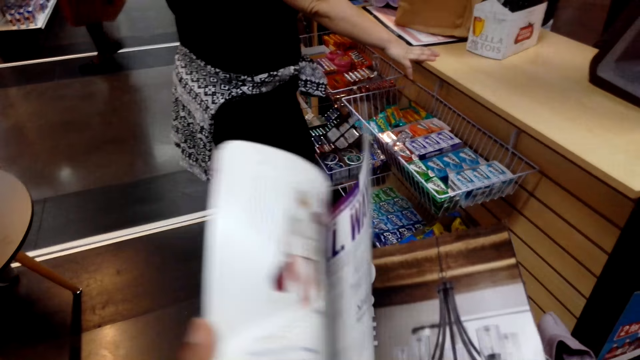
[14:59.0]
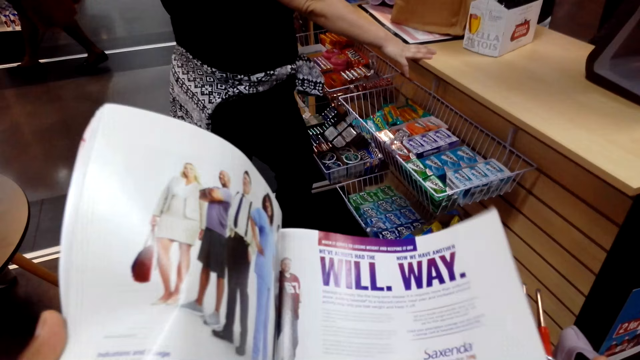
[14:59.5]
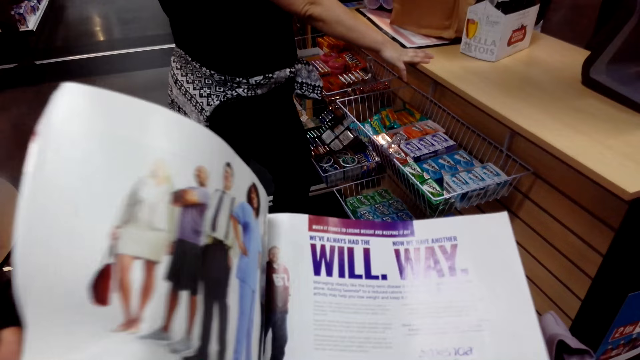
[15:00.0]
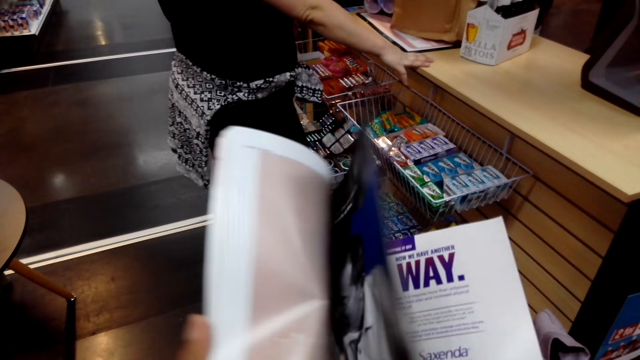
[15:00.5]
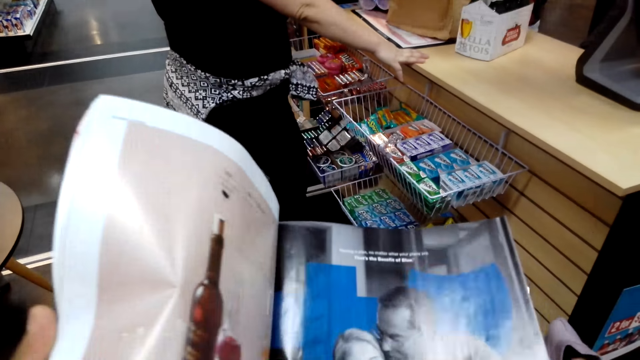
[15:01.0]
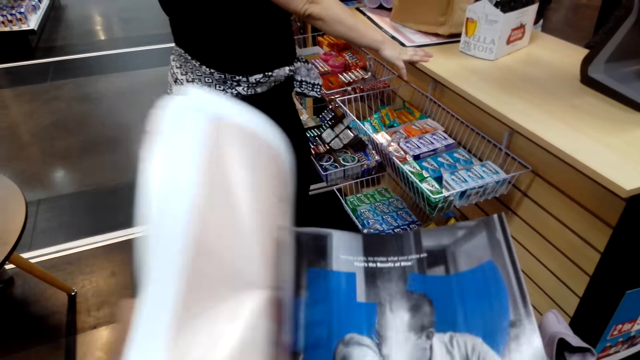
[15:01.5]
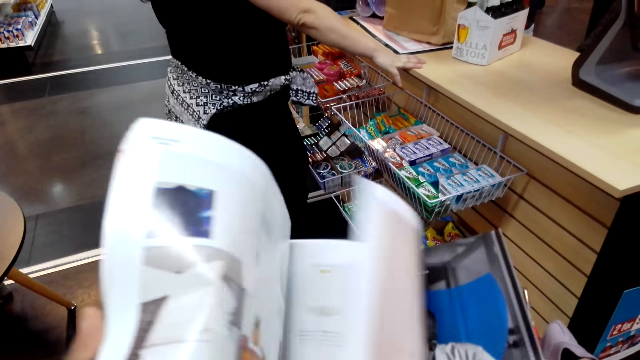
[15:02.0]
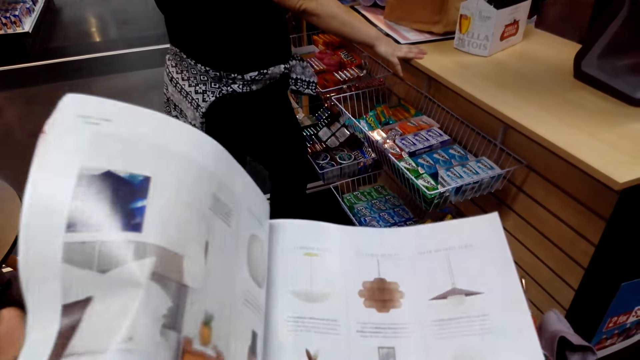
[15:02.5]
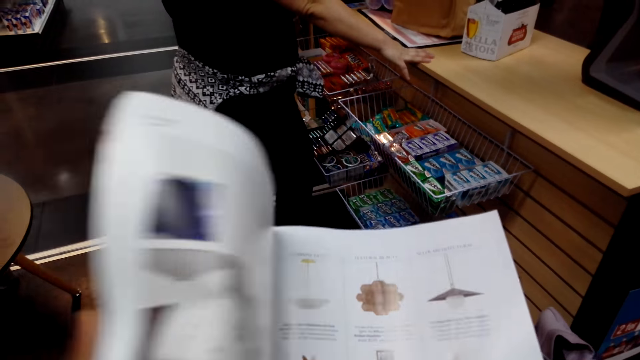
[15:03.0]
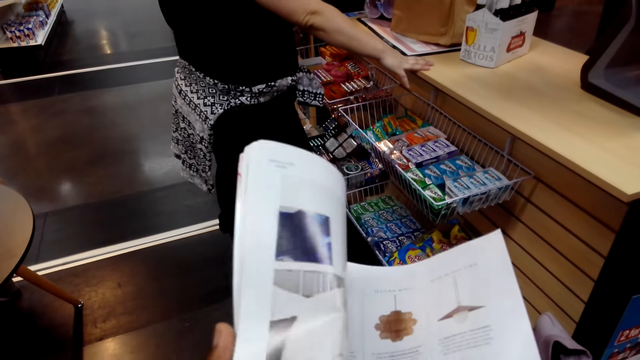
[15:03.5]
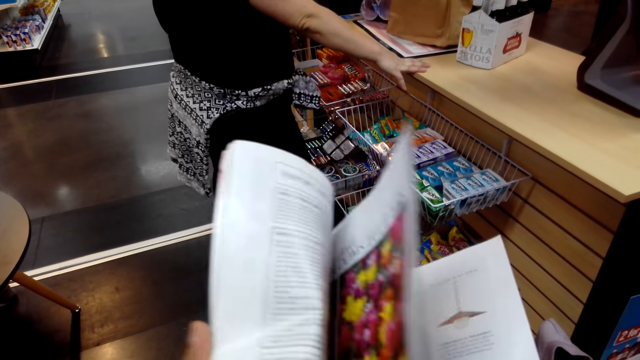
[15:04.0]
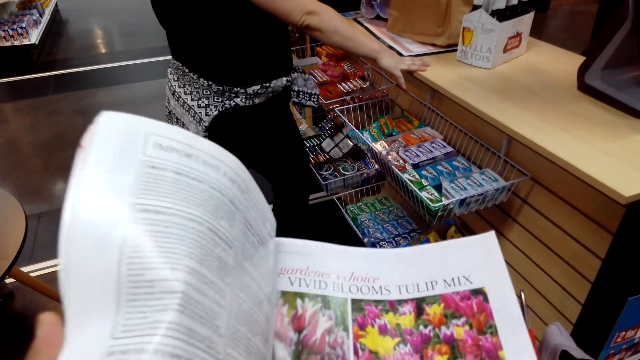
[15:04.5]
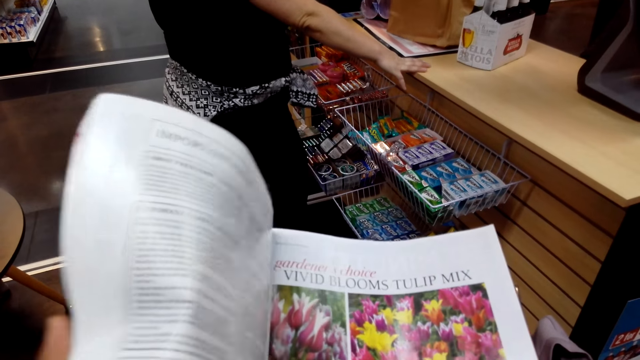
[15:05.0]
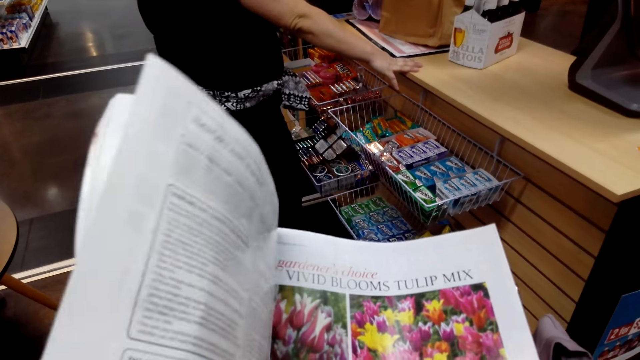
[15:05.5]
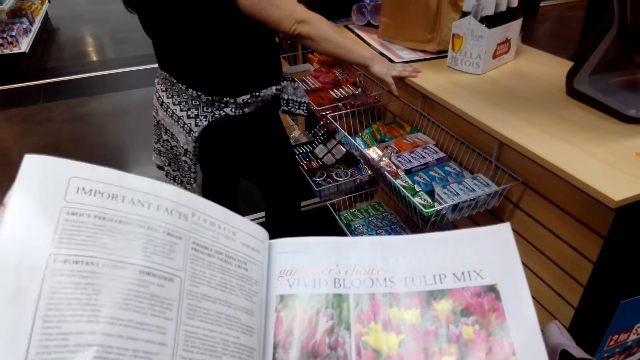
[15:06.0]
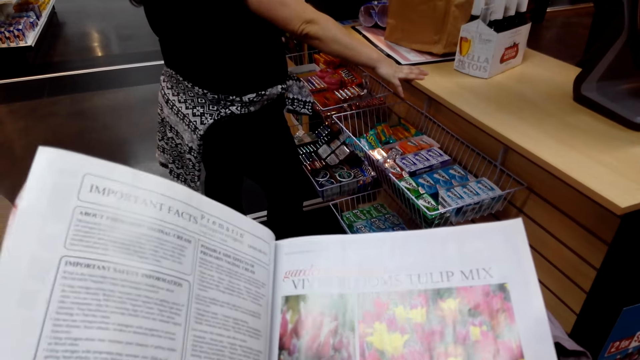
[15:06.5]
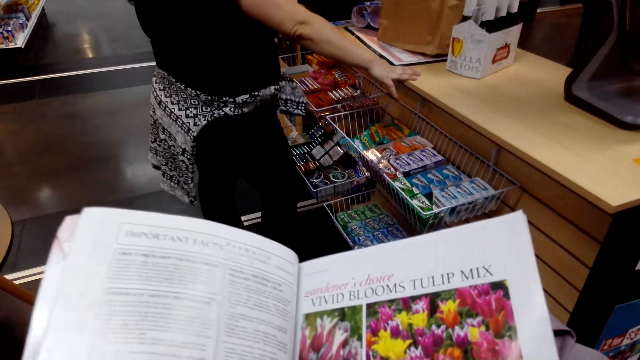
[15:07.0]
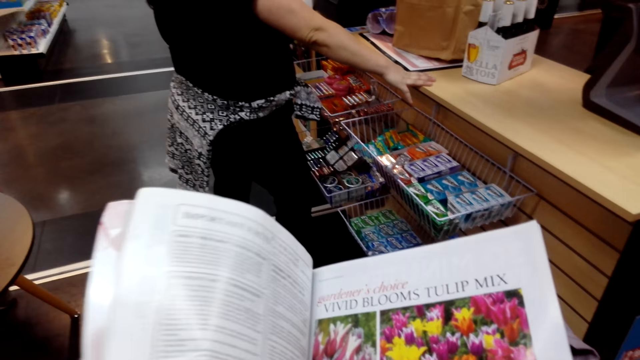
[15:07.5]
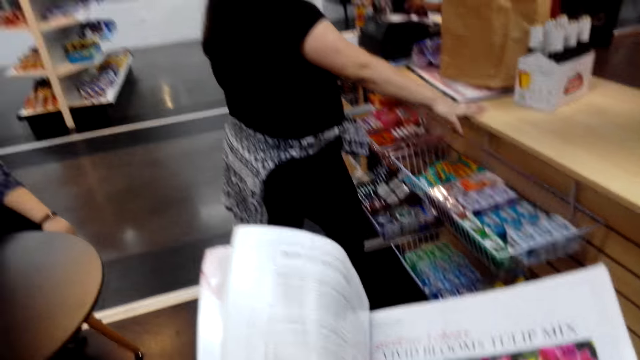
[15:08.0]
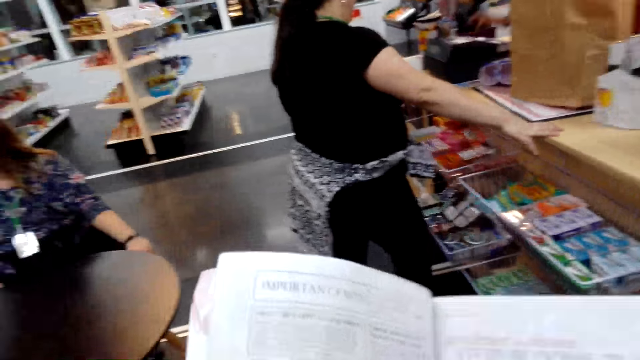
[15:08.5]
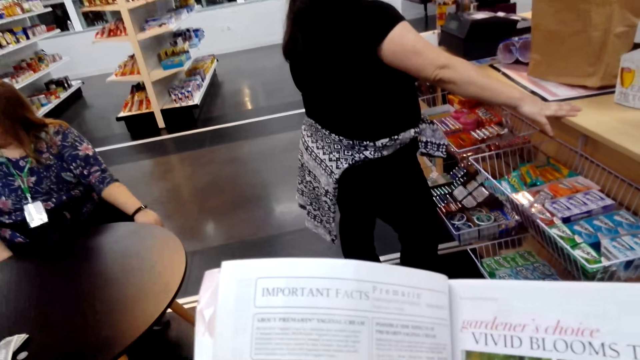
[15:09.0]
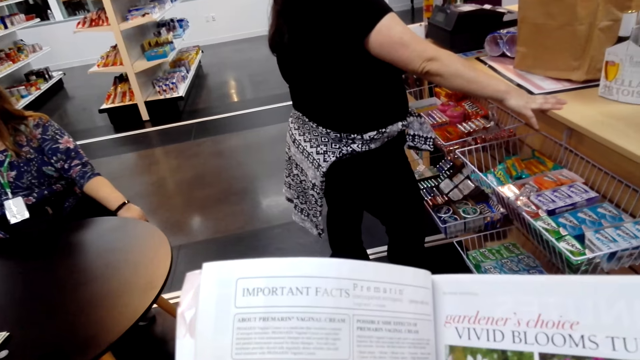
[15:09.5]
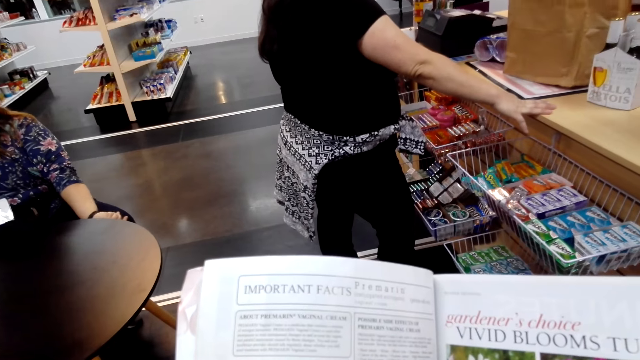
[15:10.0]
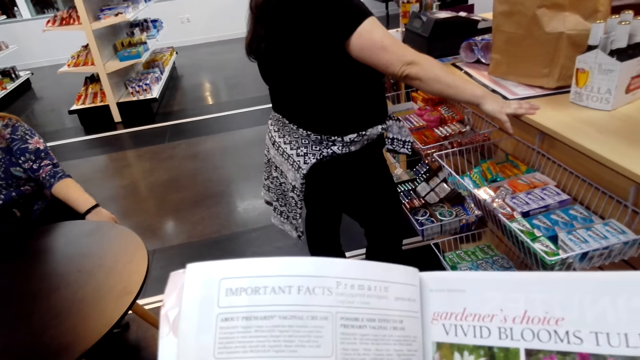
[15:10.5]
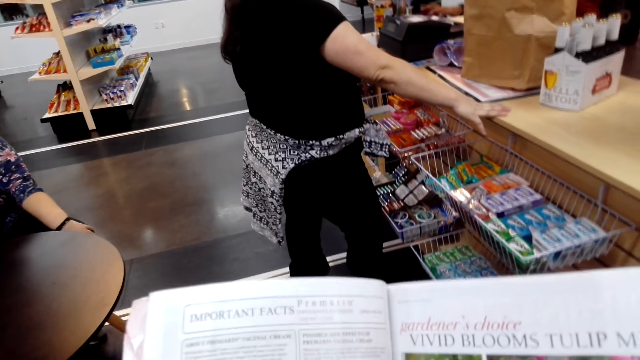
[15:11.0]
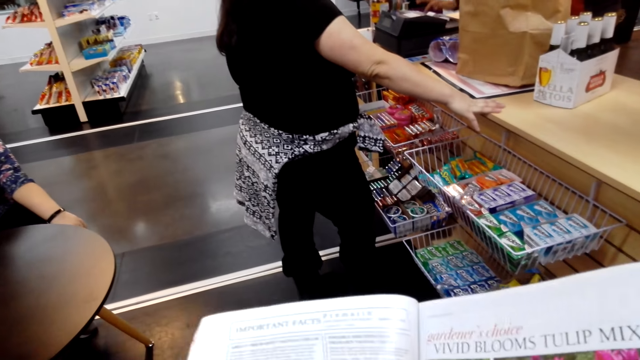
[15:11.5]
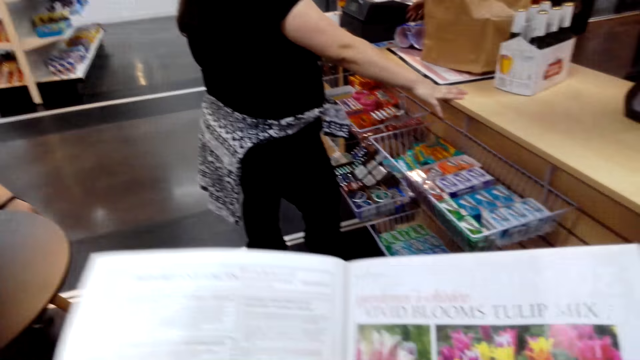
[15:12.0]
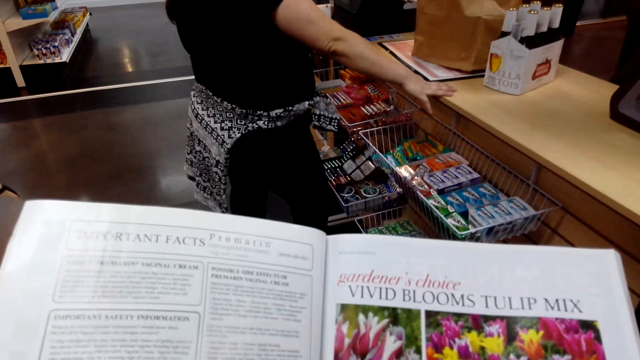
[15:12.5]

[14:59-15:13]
The camera wearer turns magazine pages. They view the magazine. They adjust the magazine. They view the magazine.

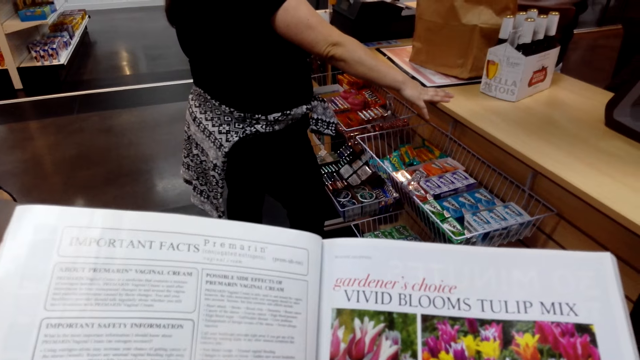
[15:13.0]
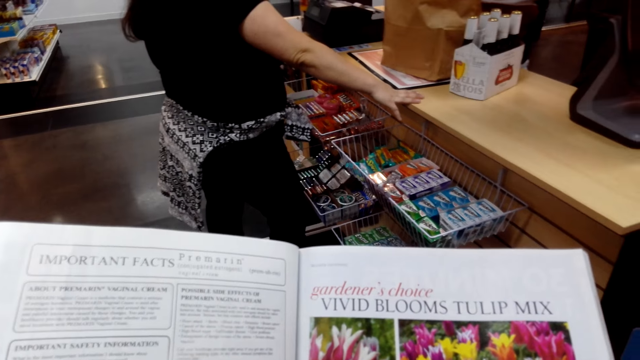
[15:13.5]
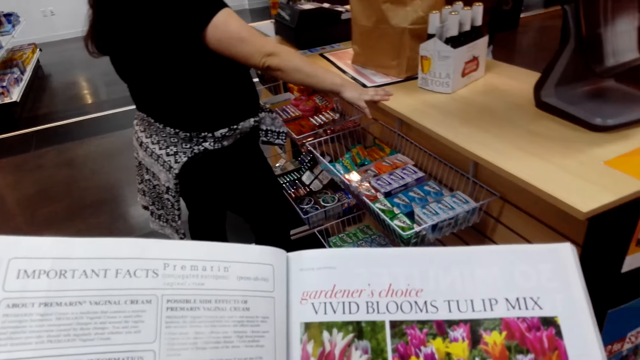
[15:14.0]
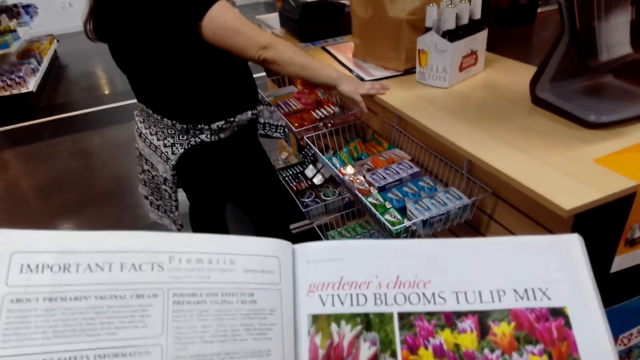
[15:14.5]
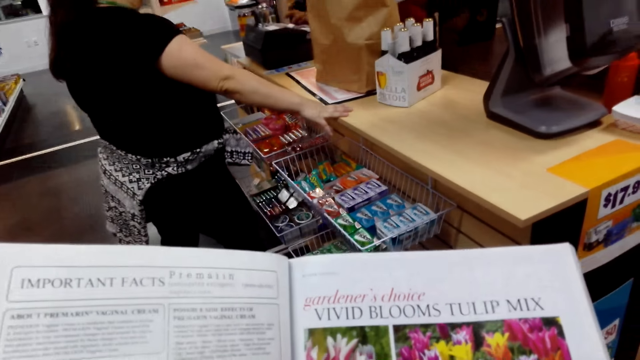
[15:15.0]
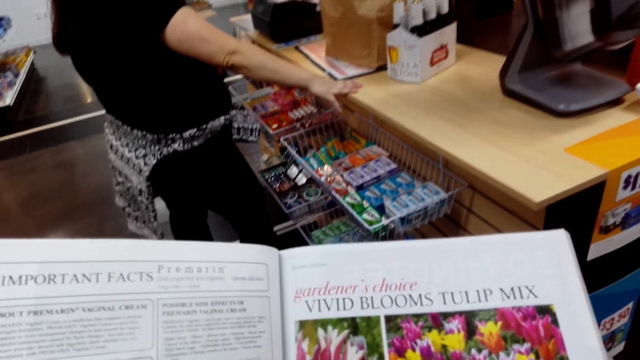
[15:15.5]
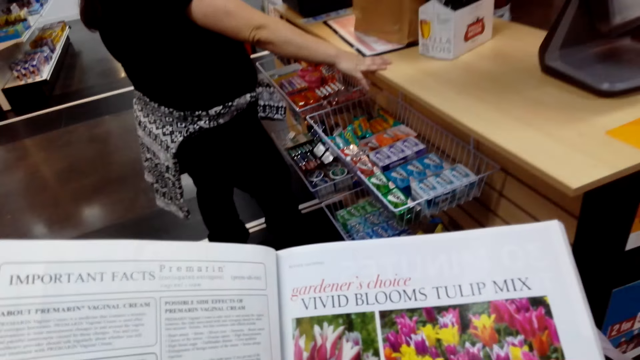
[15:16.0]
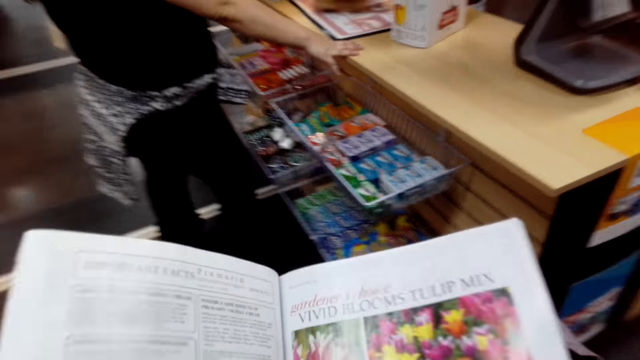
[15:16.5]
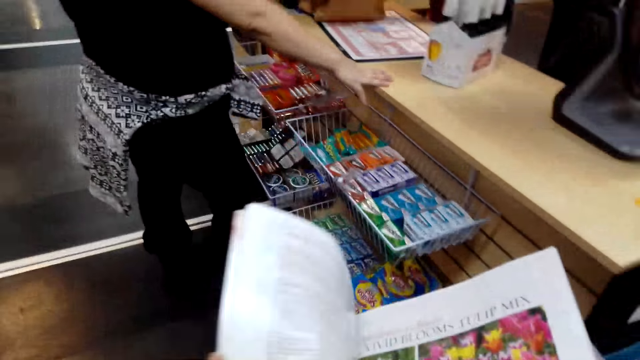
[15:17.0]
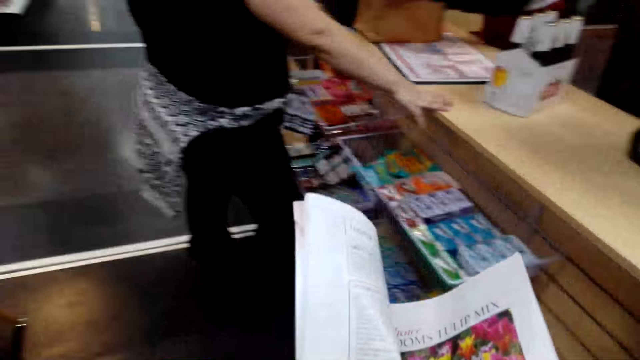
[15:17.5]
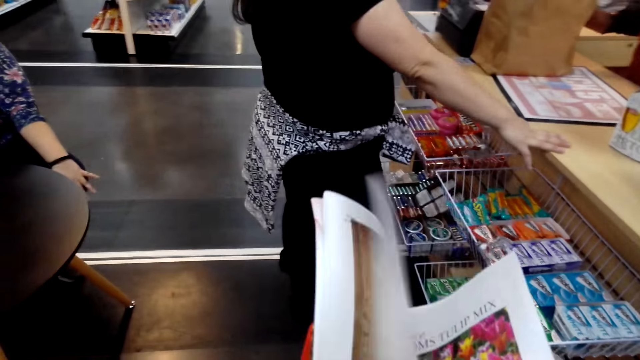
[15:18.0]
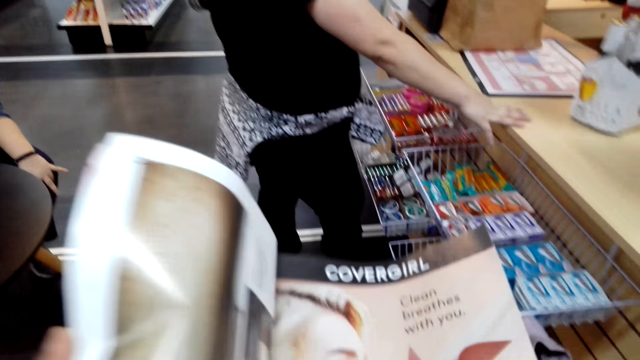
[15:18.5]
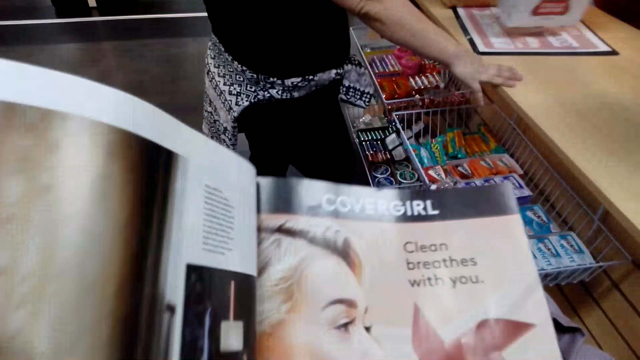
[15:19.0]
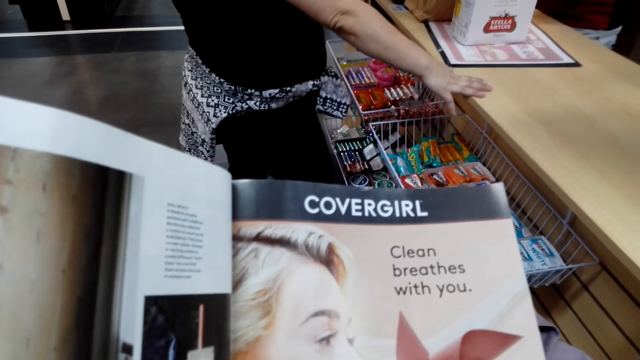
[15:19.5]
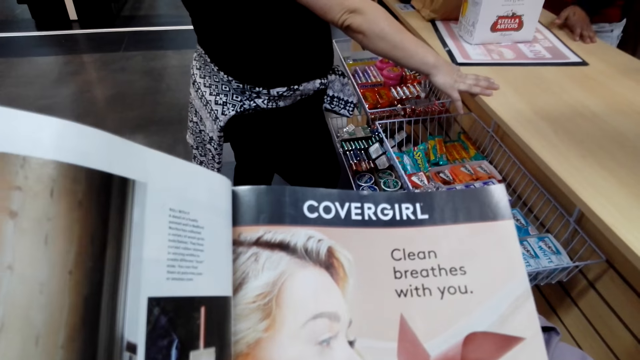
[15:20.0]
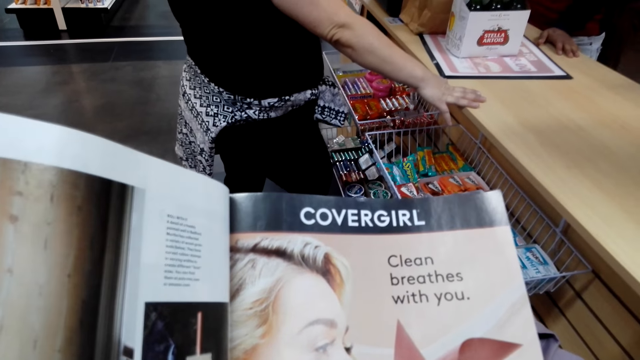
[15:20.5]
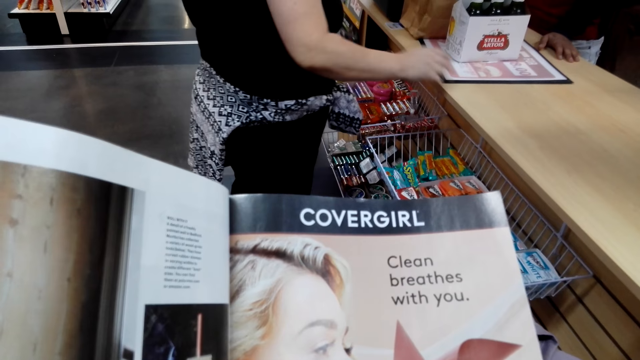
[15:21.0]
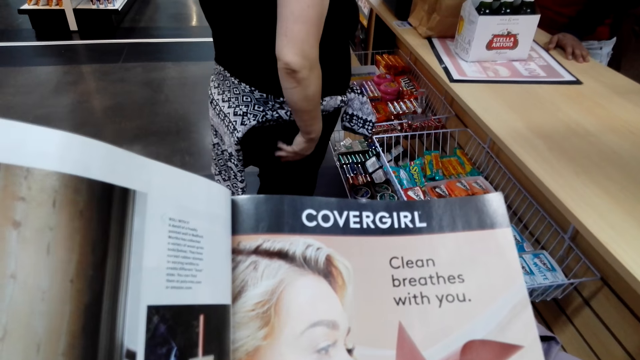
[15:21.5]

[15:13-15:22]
The camera wearer turns a magazine page. They view the magazine.
